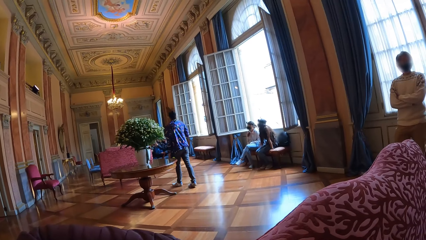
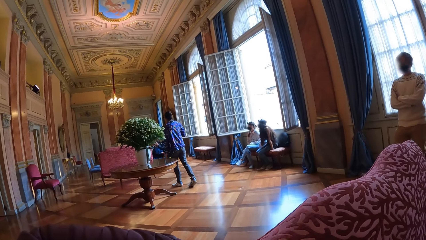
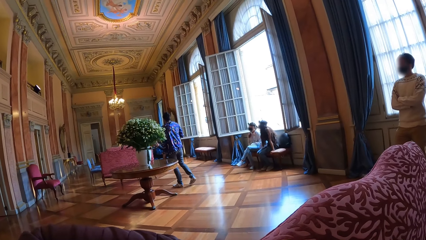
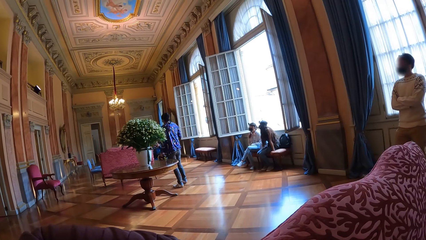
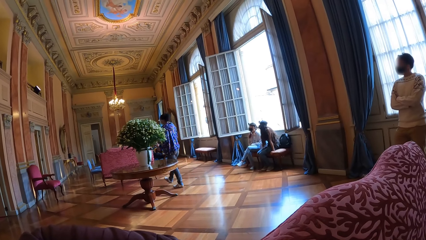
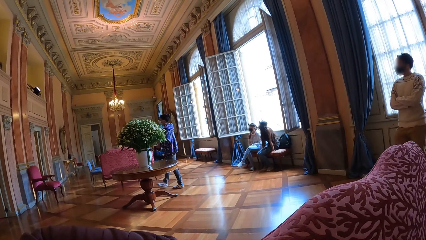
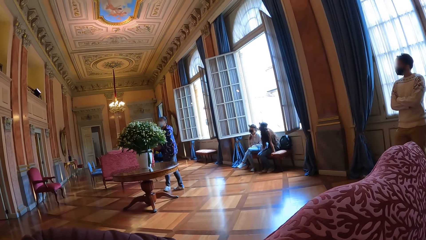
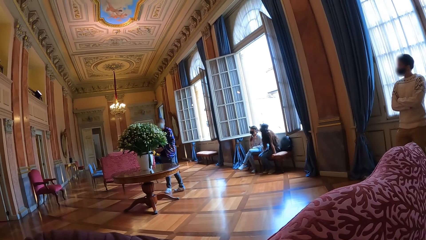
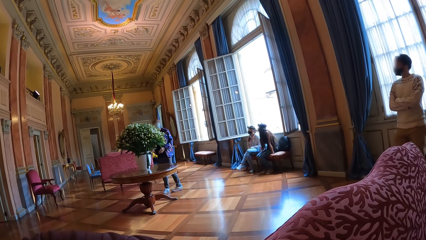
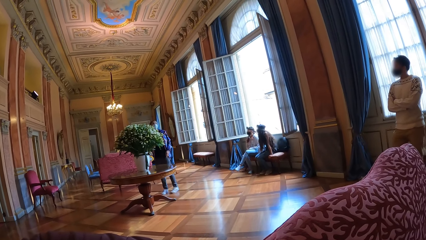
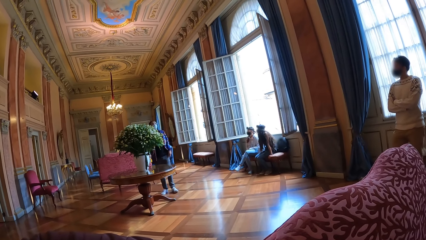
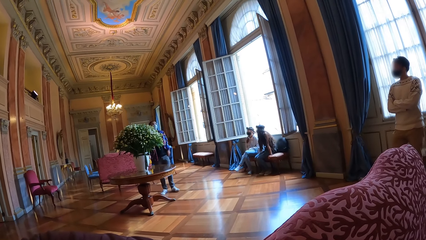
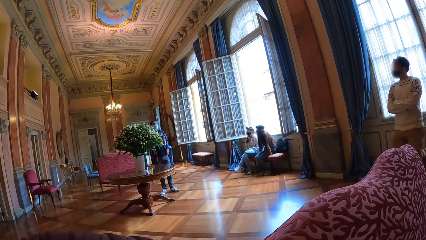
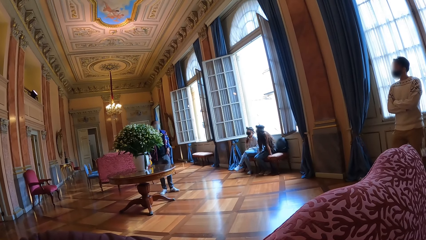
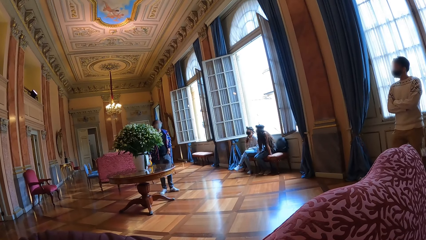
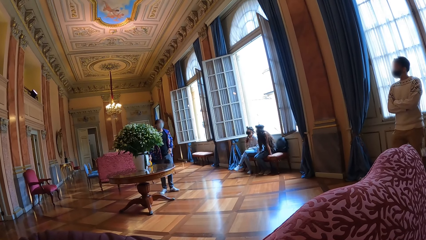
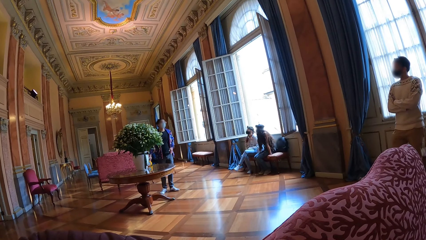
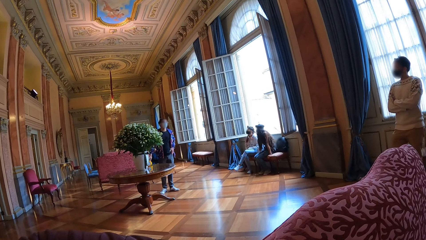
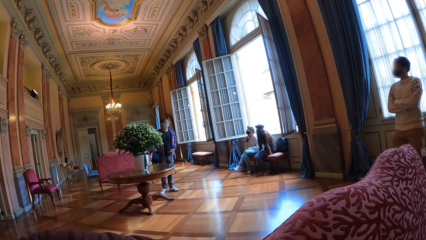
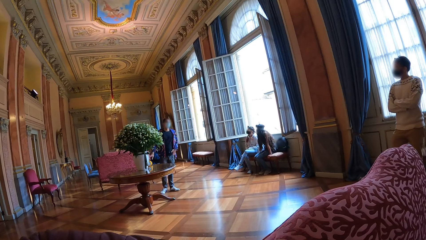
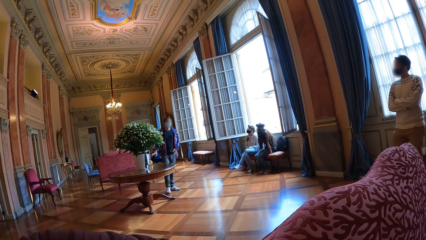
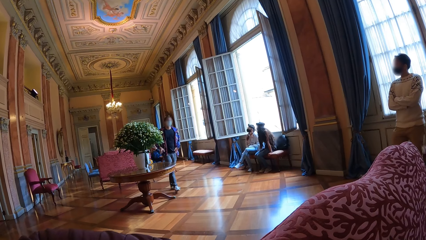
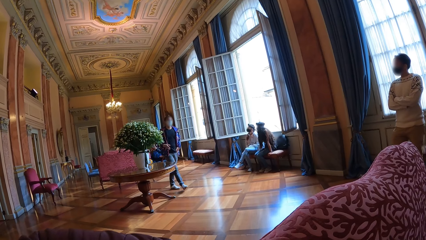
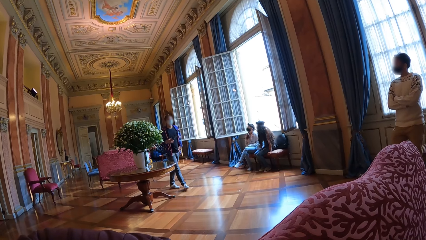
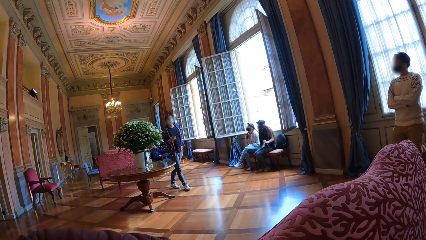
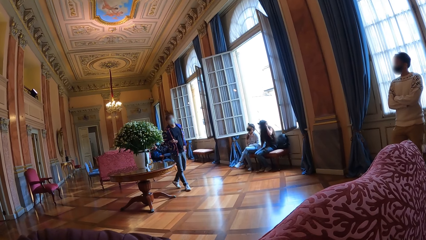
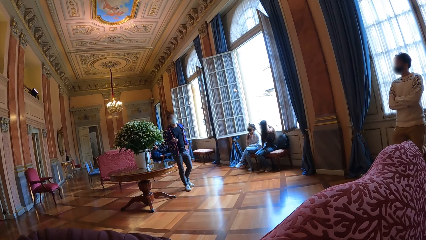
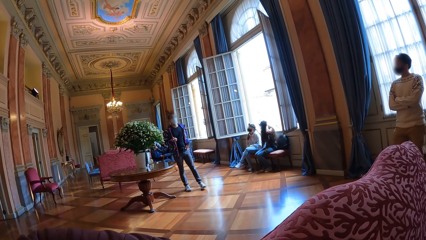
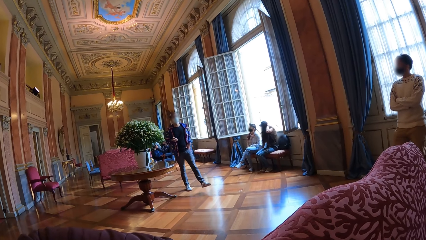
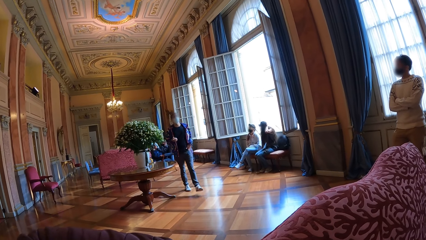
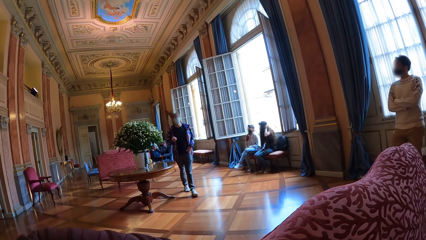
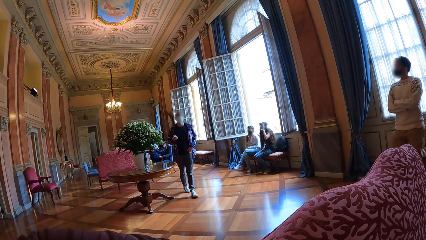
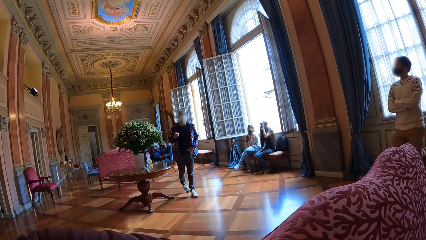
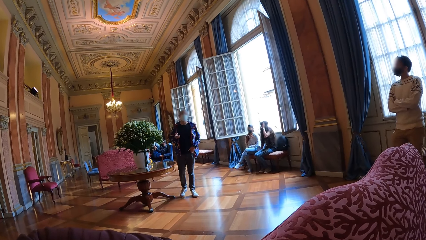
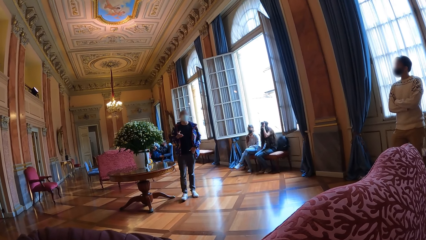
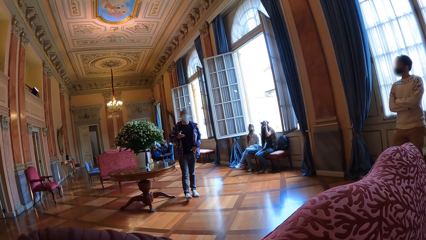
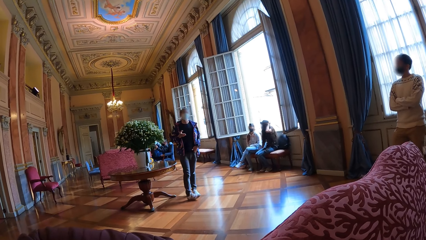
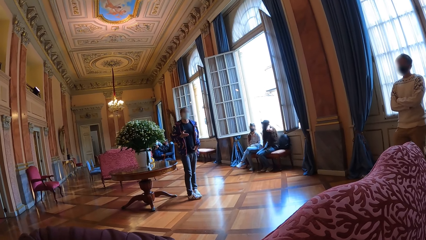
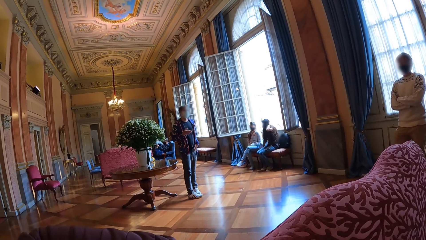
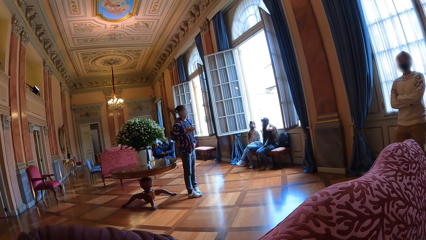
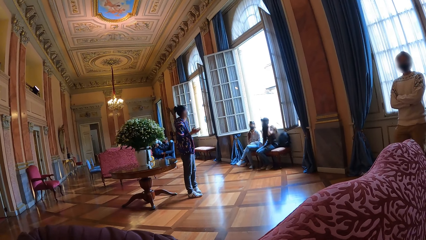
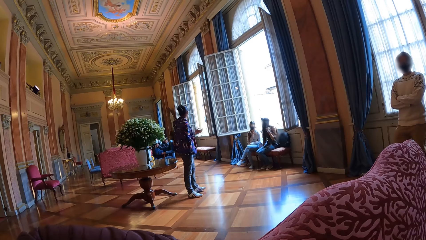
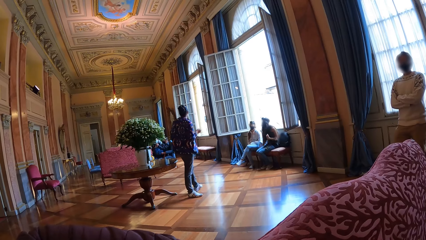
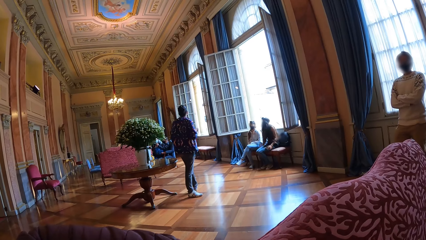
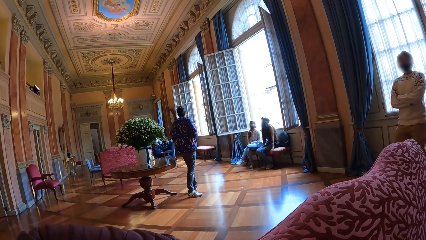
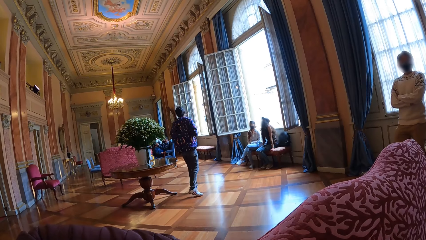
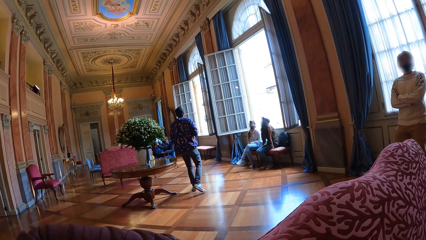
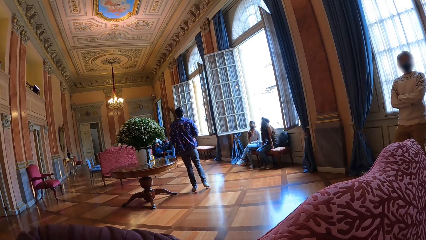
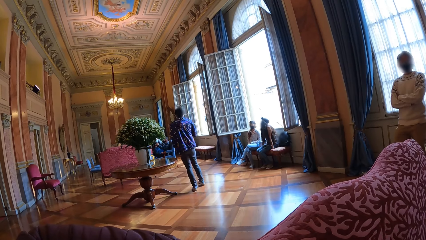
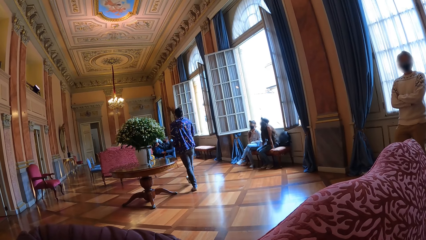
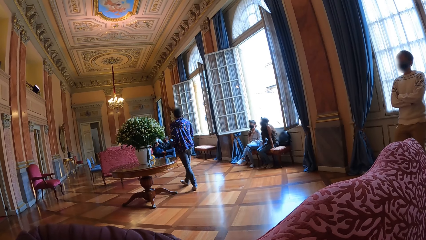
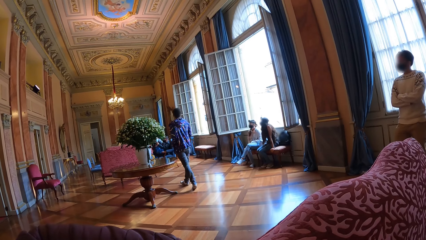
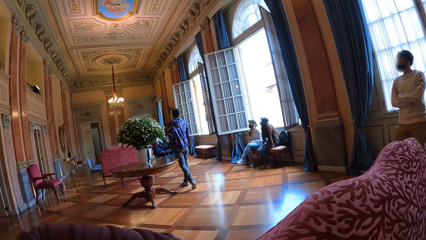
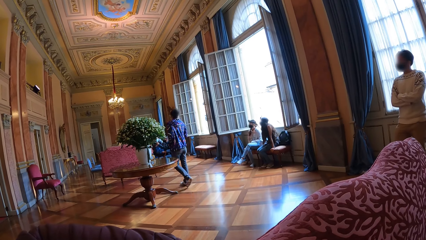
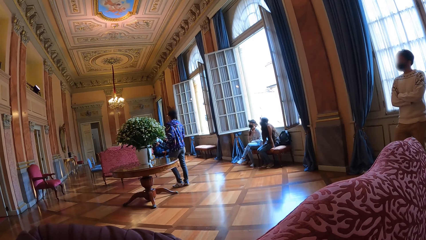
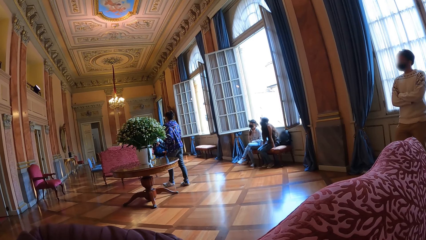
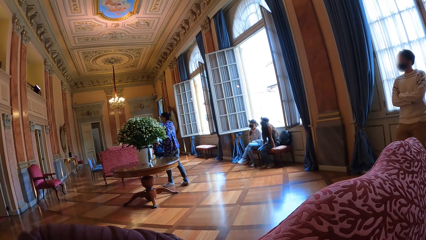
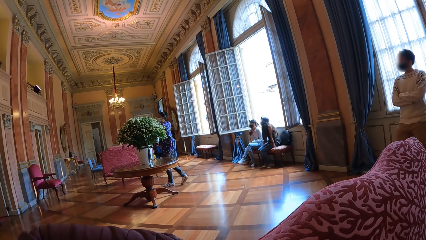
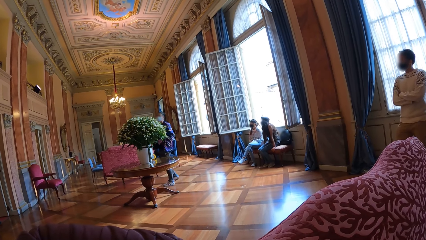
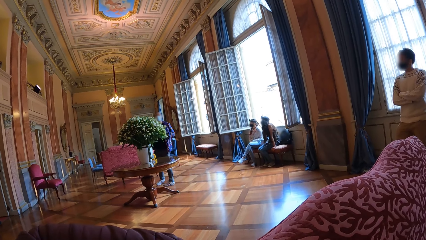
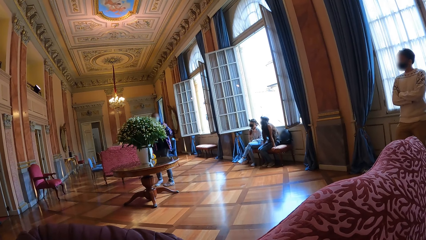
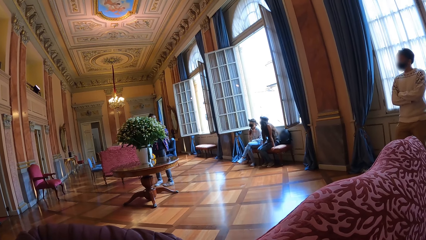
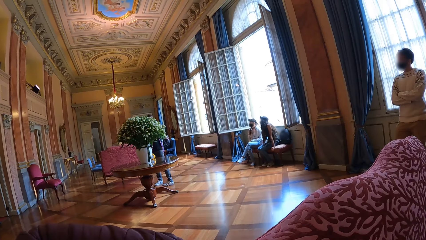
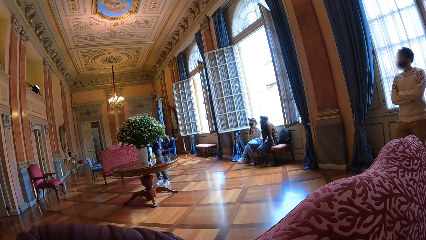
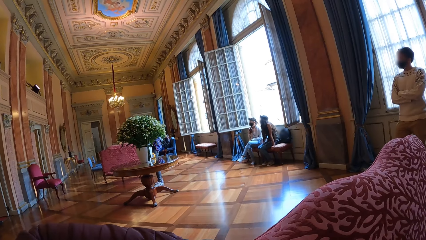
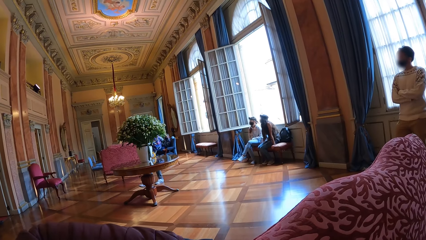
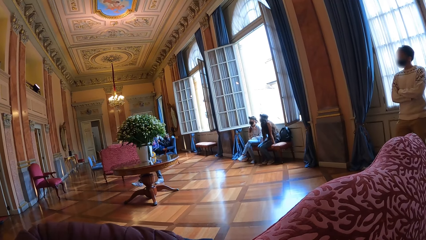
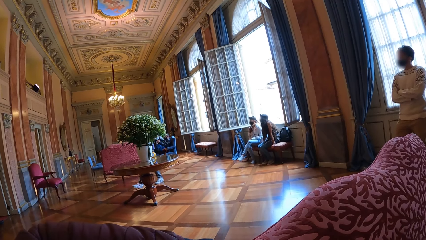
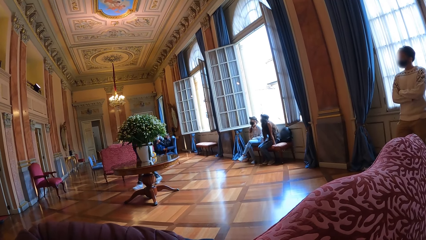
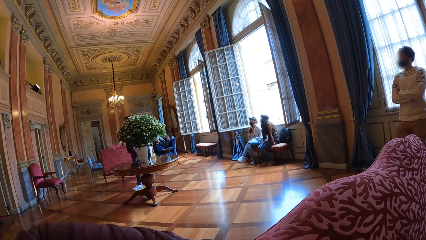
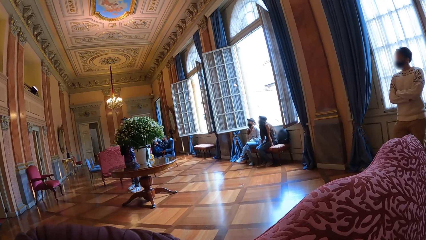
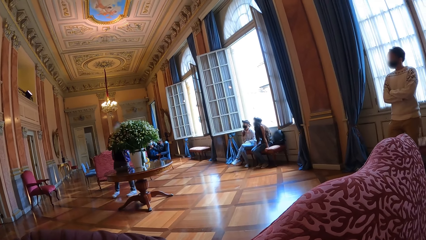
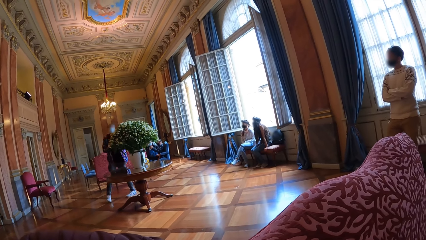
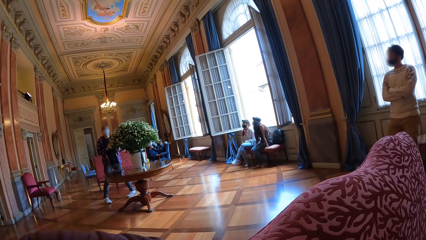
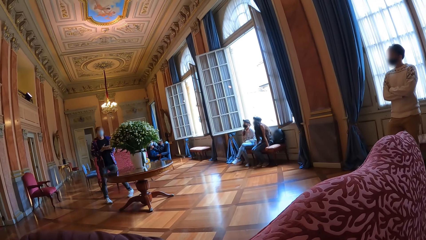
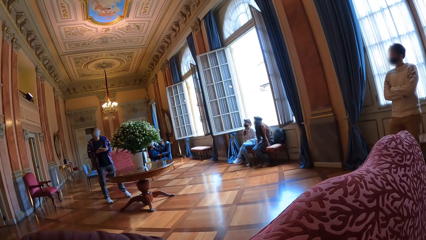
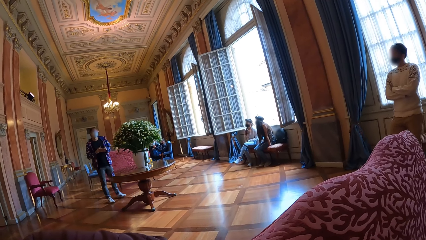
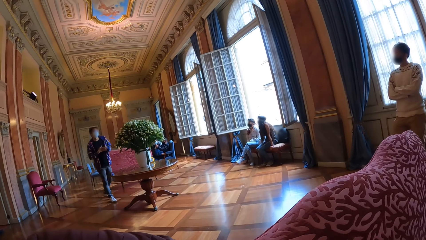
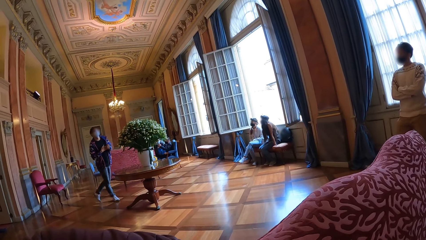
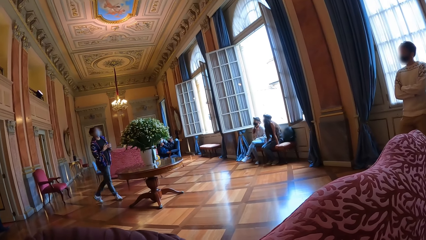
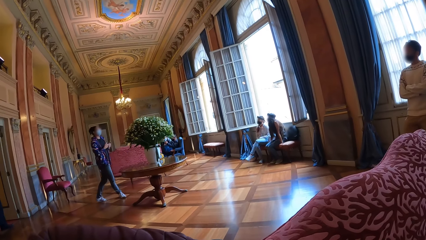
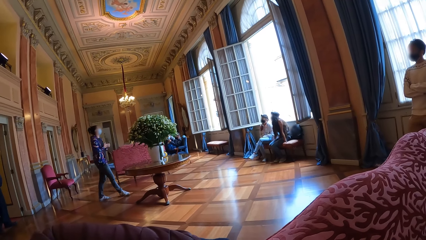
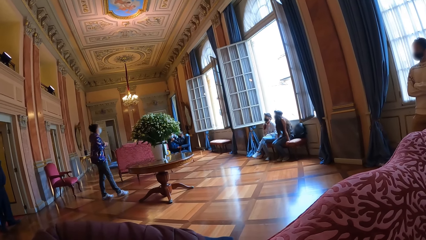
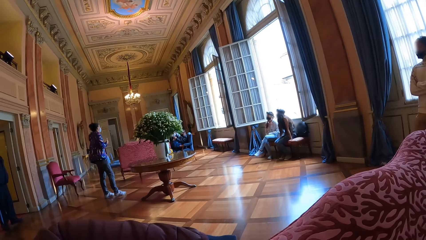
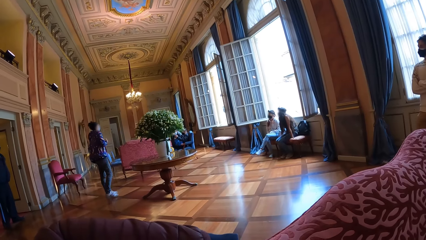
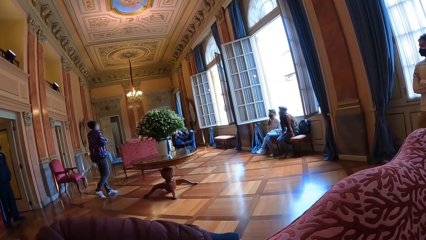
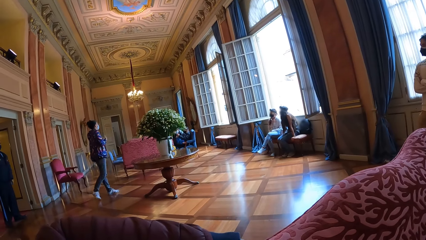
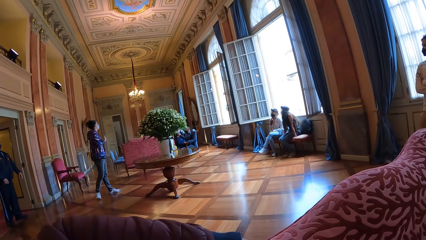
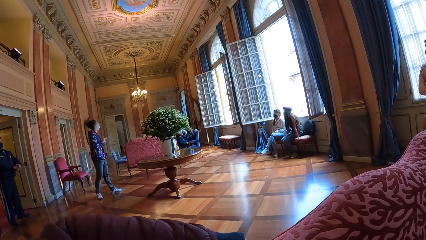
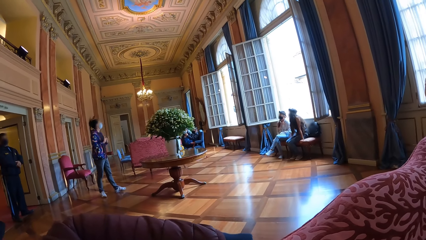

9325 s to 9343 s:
The camera wearer puts the spotlight on the table. A person talks with the people around the room. The person turns around the room. The person talks with the people around the room.
